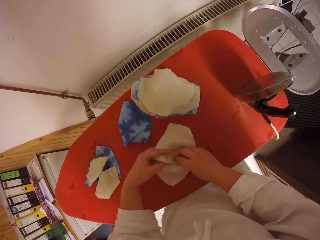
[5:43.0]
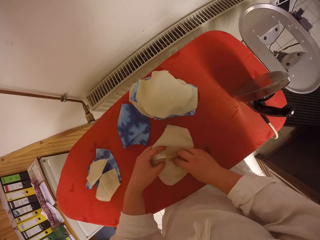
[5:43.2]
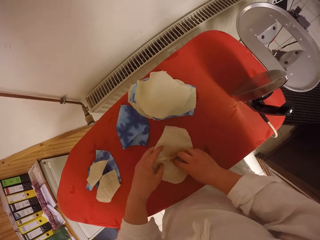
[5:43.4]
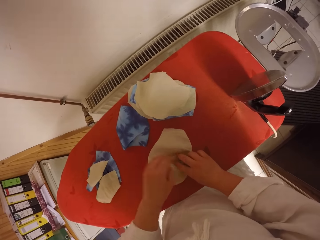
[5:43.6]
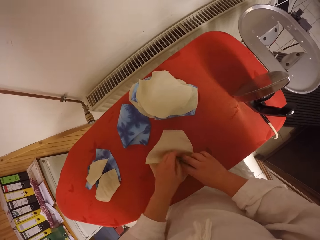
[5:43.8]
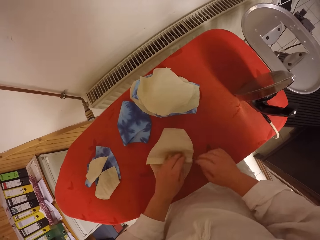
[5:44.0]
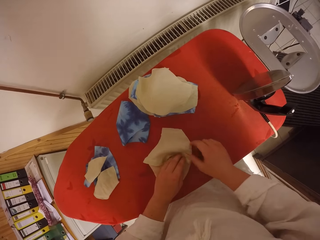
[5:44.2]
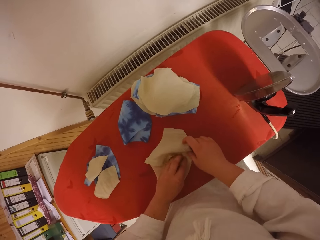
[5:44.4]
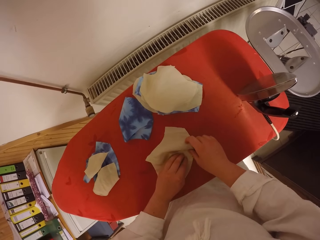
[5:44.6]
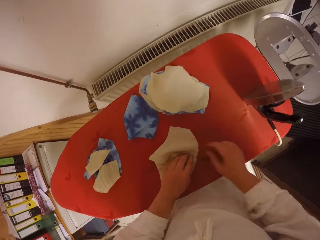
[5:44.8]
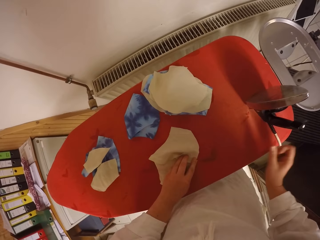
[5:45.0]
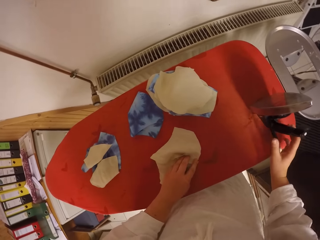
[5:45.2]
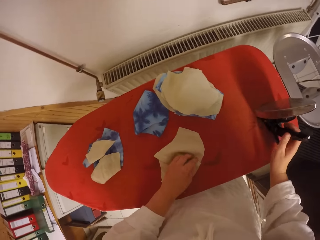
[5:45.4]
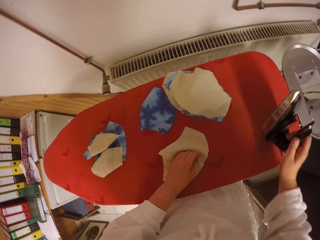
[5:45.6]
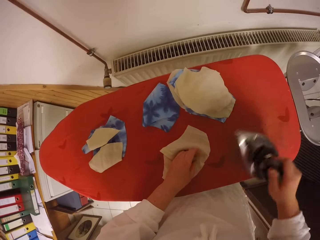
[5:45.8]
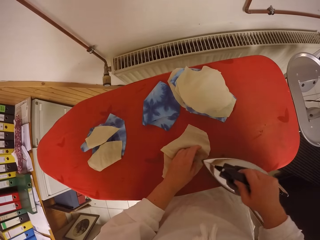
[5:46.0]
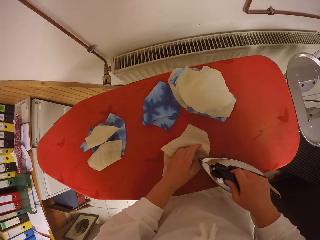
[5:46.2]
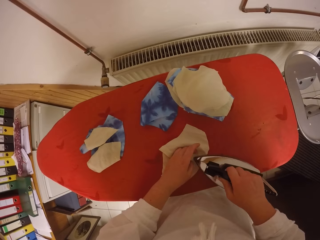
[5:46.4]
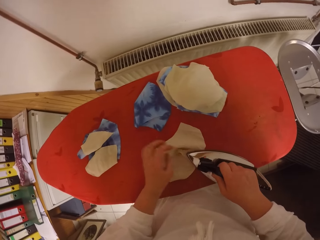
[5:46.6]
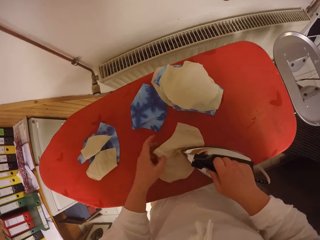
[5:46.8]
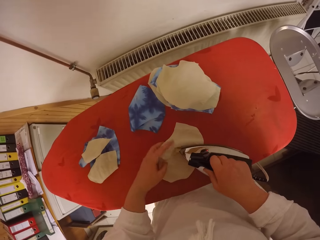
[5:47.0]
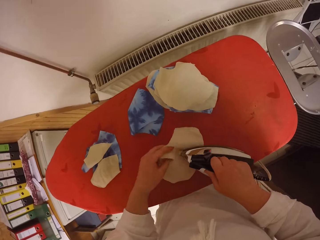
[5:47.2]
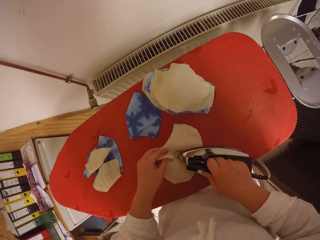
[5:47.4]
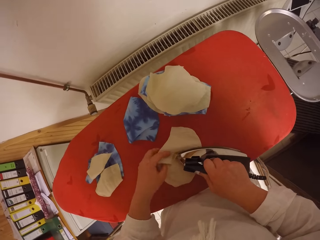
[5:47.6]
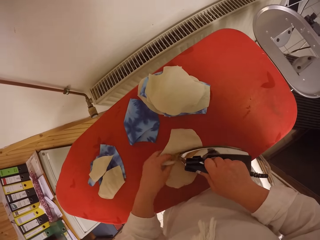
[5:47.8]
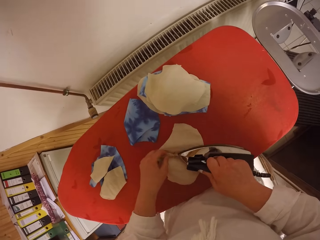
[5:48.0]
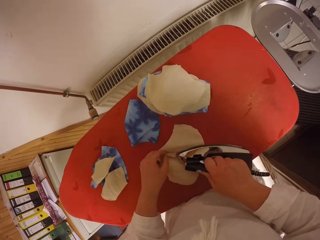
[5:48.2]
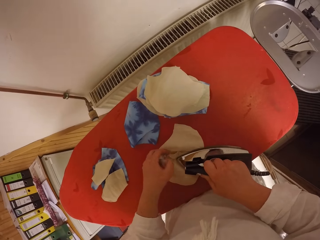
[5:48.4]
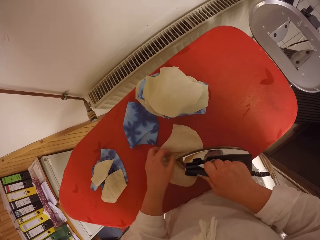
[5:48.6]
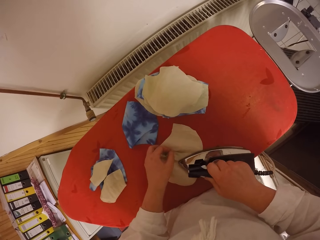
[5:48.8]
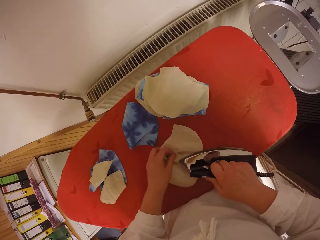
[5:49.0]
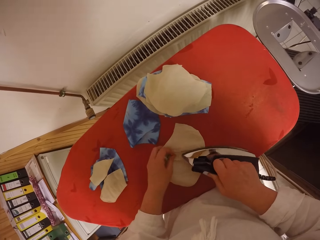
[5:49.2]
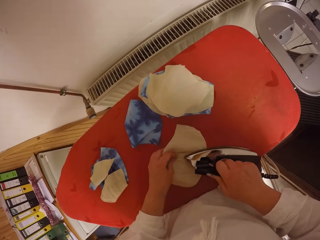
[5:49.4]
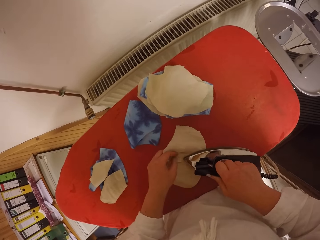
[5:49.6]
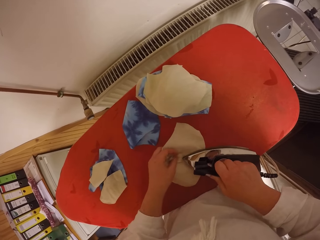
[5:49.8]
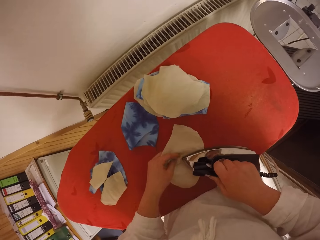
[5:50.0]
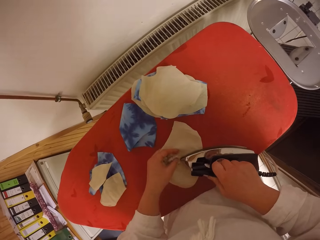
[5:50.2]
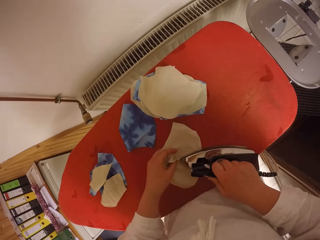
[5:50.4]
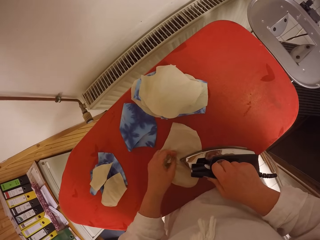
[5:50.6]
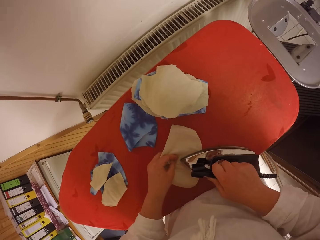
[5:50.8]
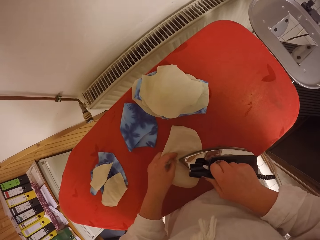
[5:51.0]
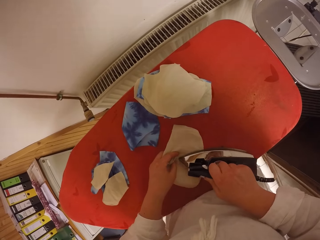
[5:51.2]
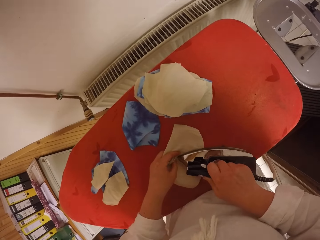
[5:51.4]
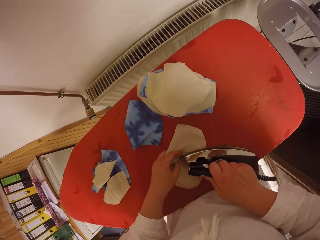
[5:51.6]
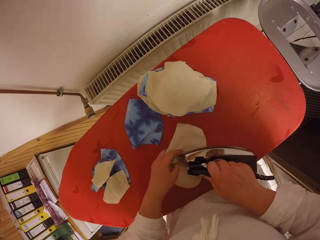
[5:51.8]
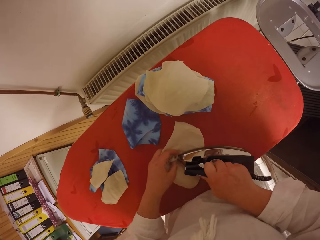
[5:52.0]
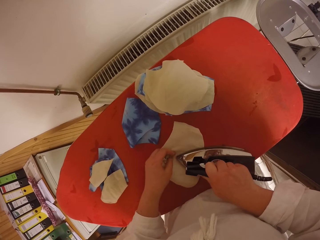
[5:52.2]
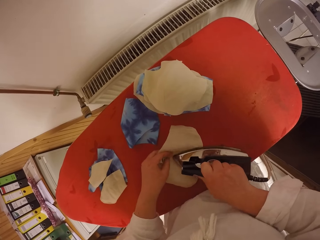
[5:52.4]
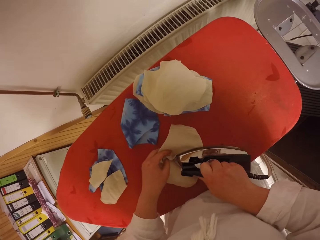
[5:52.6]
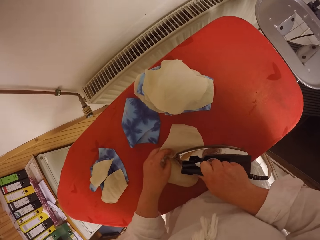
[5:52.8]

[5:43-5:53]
The camera wearer picks the electric iron from the ironing table with her right hand. She irons the fabric with the electric iron on her right hand.

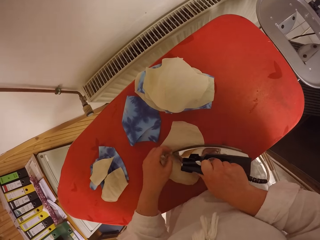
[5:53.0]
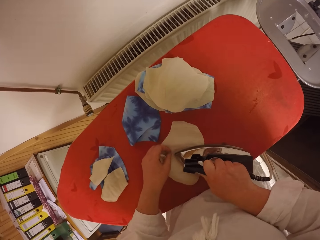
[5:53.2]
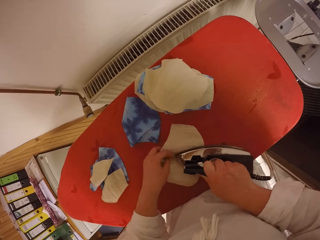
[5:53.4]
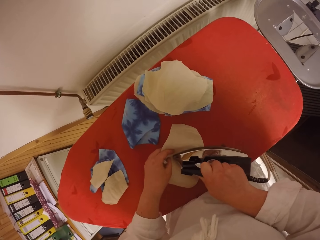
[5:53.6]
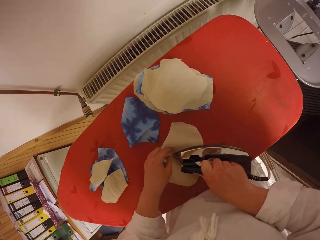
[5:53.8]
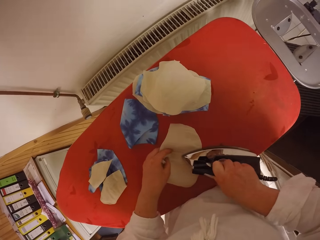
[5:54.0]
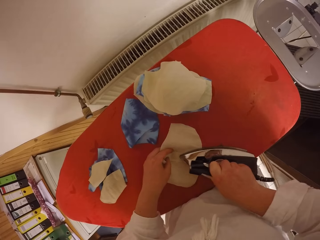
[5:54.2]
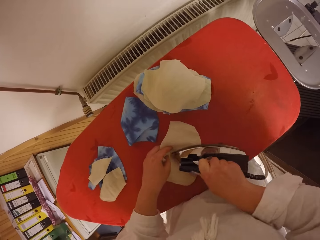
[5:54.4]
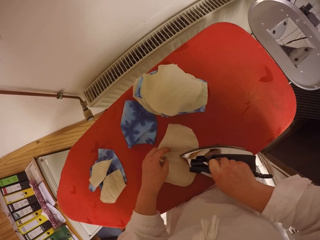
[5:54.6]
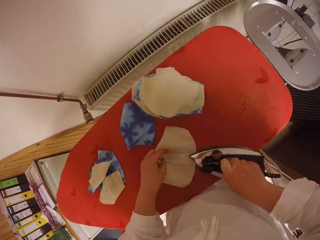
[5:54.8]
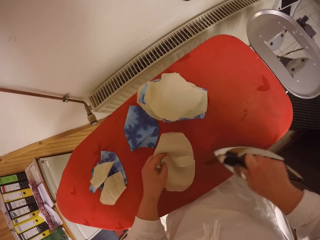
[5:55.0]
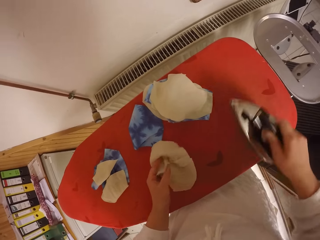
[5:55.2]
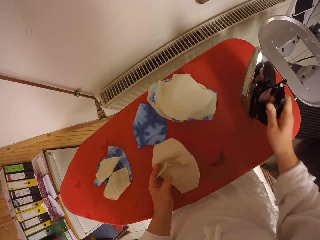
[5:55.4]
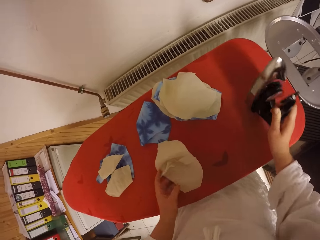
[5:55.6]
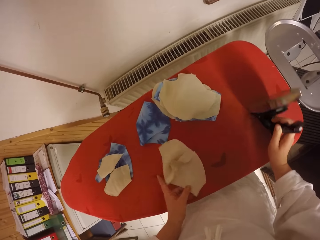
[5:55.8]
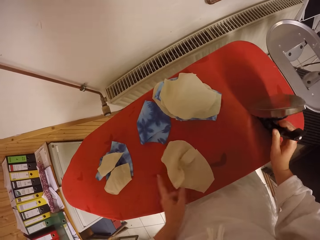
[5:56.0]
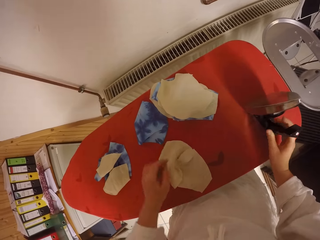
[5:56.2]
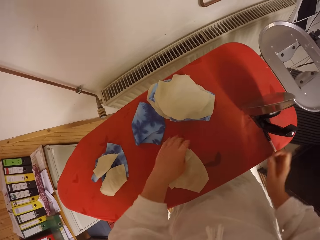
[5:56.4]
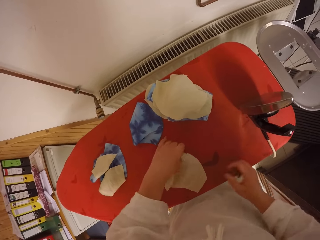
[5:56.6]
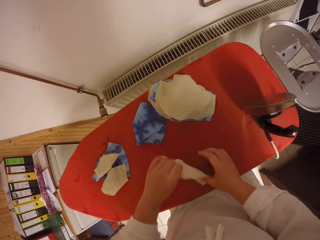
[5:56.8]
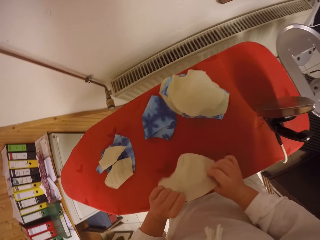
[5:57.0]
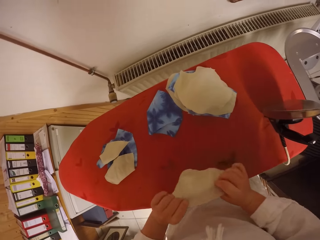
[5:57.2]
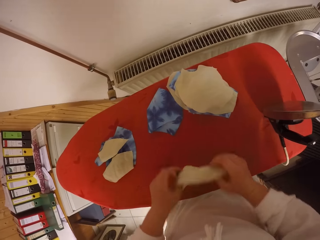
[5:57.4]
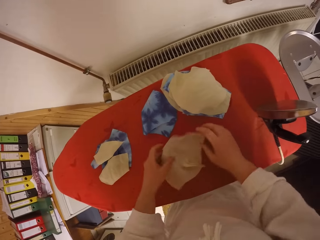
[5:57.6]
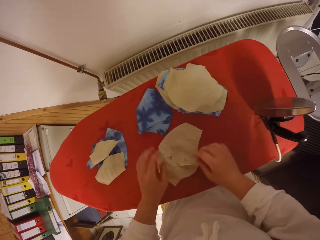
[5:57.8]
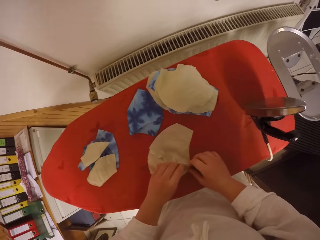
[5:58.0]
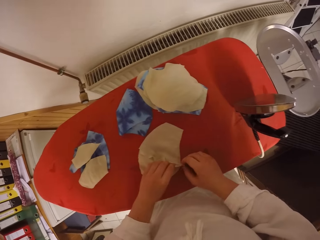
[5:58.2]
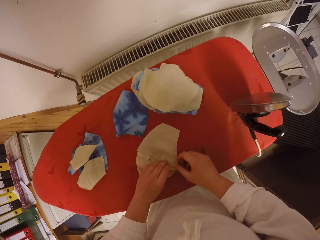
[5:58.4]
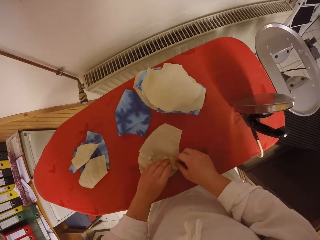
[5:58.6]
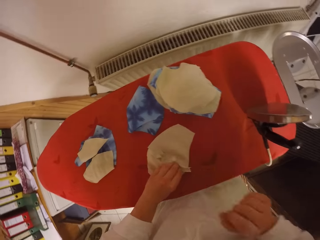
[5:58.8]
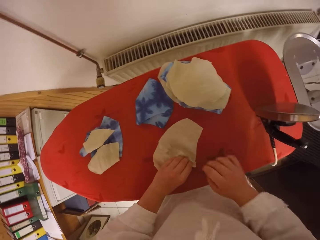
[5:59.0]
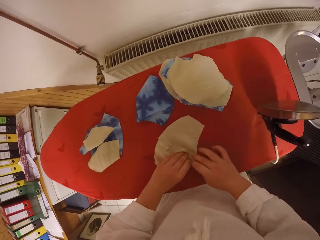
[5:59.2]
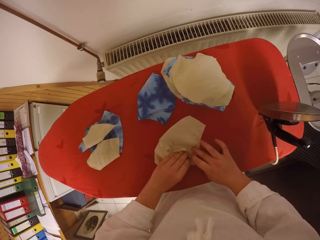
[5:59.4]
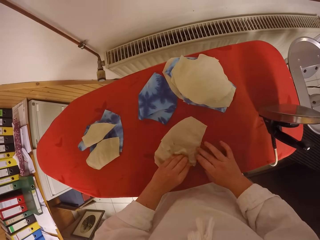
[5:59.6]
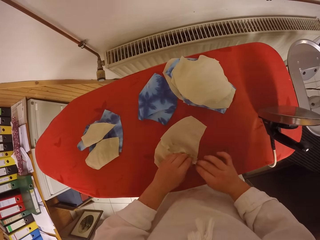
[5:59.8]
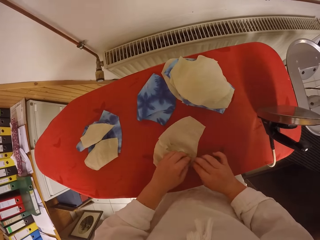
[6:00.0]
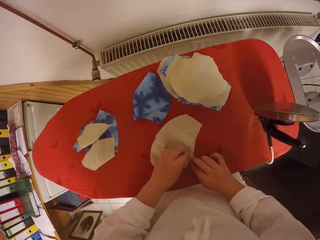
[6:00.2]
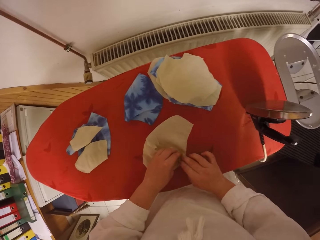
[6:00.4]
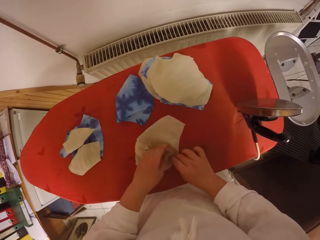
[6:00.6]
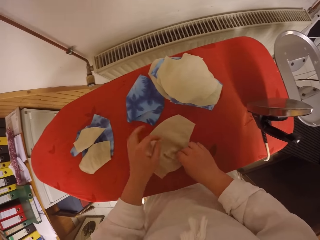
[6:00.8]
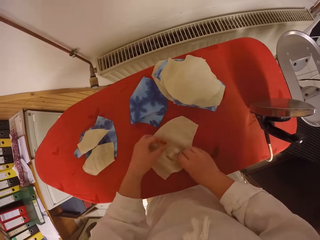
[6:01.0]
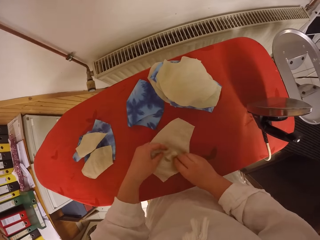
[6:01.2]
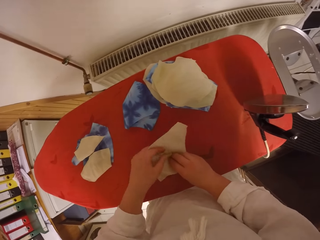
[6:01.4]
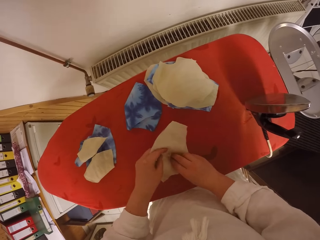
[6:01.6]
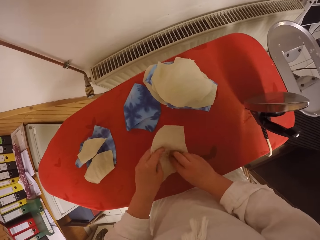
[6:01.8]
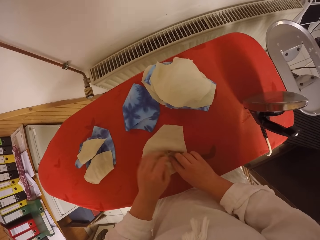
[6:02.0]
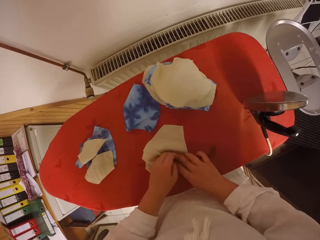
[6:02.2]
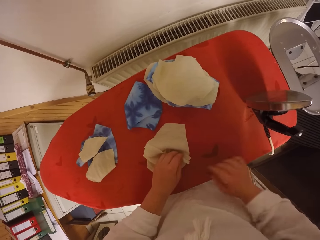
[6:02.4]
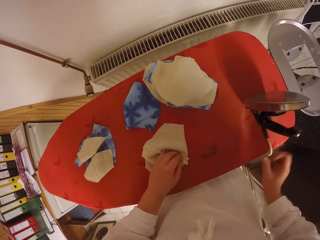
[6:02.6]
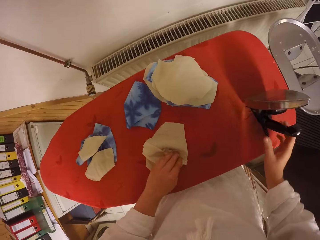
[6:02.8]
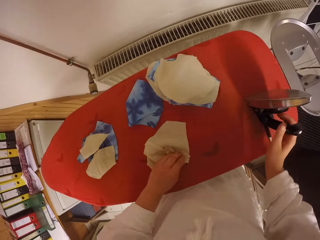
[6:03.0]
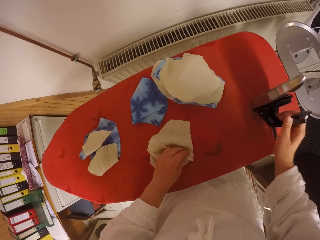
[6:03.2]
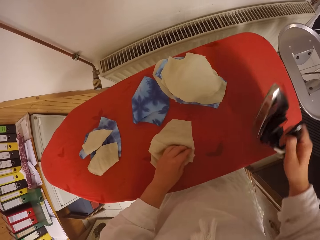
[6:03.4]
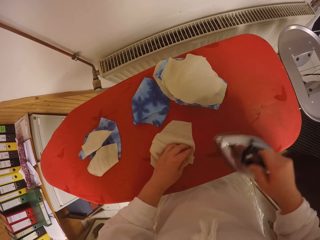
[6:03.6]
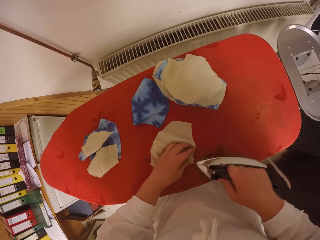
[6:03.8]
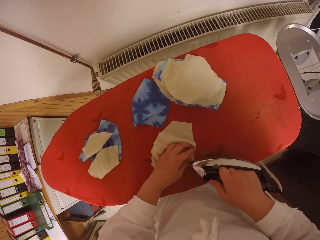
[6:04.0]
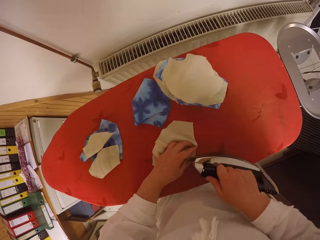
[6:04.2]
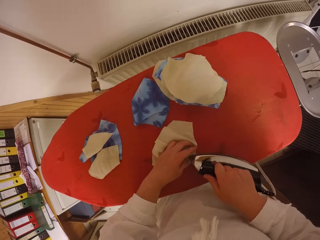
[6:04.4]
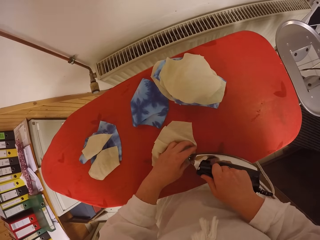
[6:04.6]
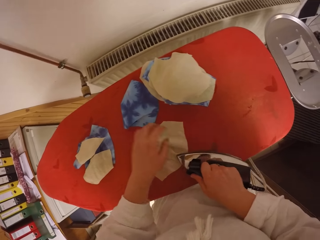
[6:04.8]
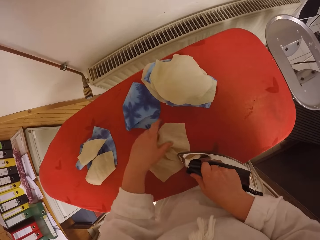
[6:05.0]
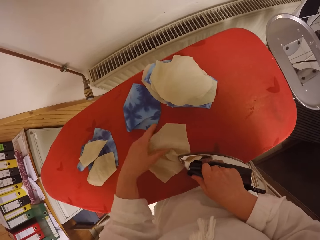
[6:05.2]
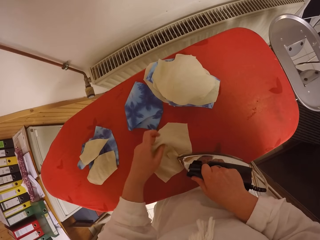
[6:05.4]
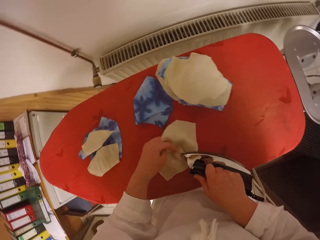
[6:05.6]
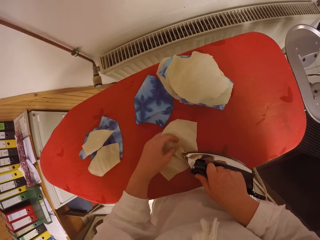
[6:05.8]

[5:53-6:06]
The camera wearer drops the electric iron on her right hand on the ironing table. She adjusts the fabric with her left hand. She picks the fabric. She adjusts the fabric with both hands and straightens the fabric with both hands. She picks the electric iron from the ironing table with her right hand. She irons the fabric with the electric iron on her right hand.
